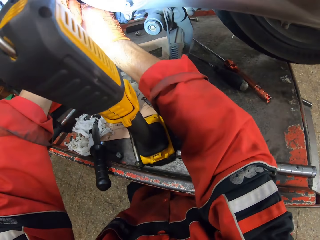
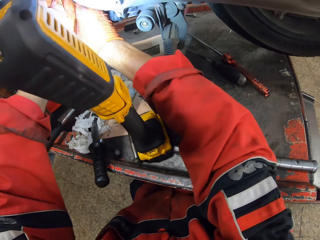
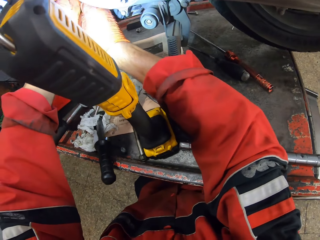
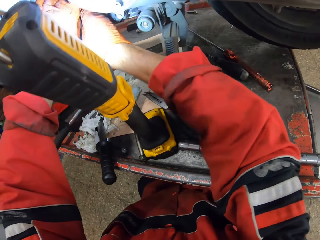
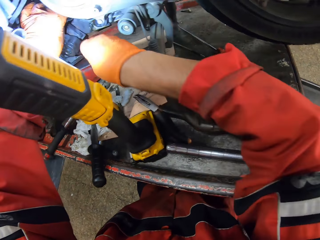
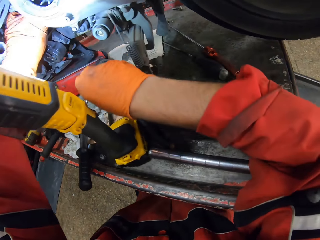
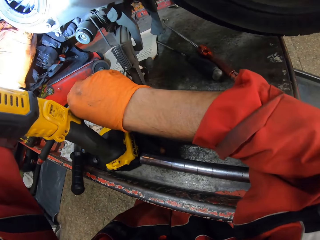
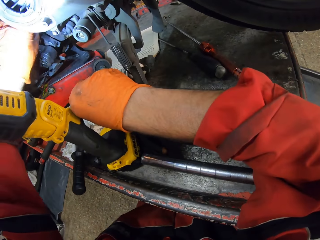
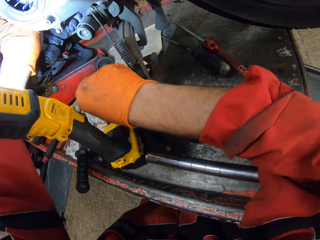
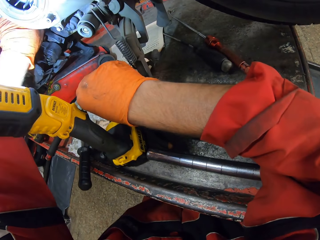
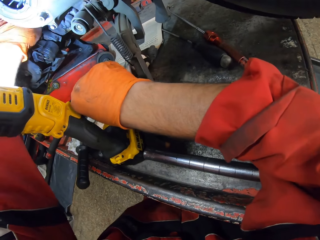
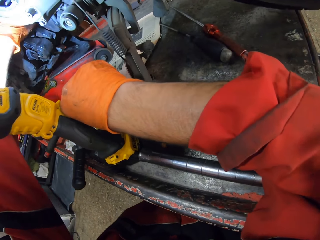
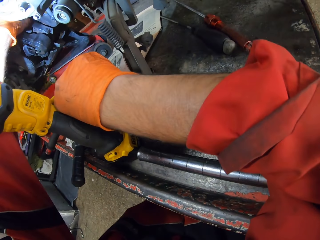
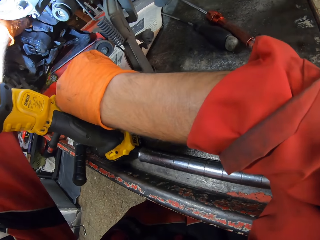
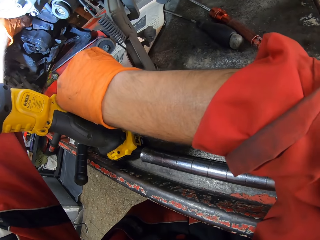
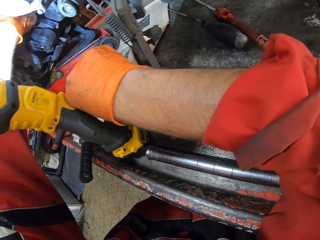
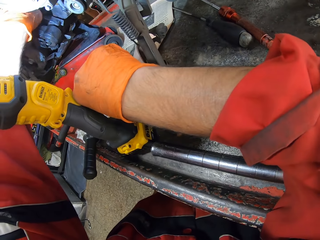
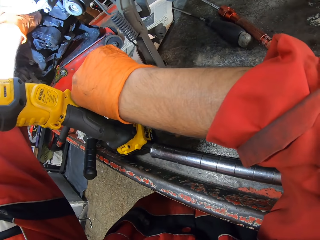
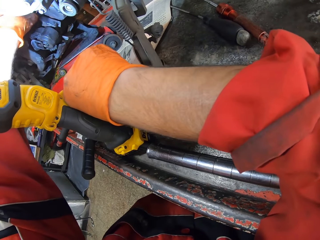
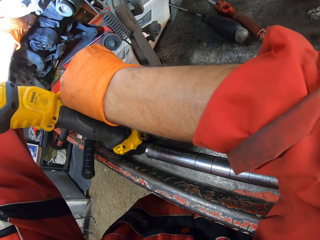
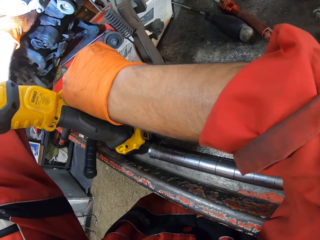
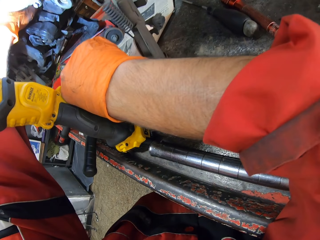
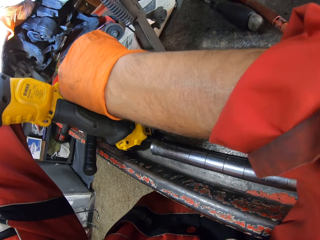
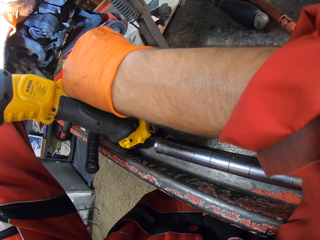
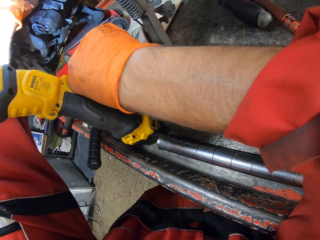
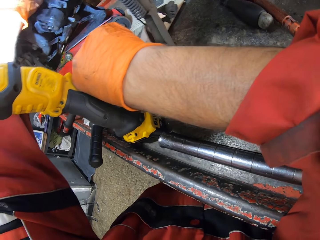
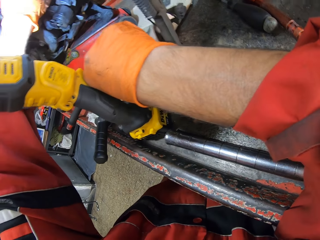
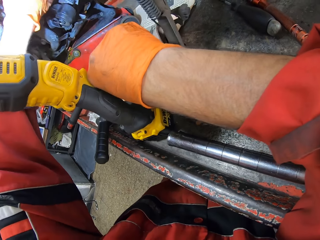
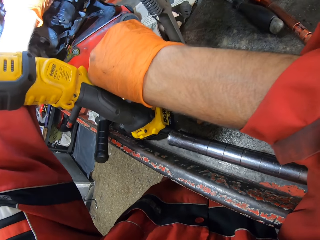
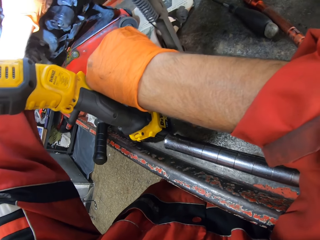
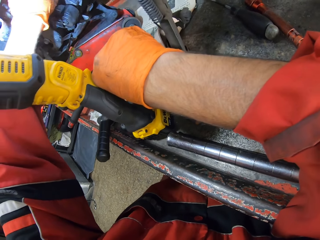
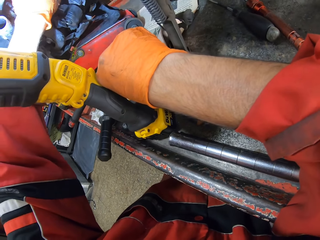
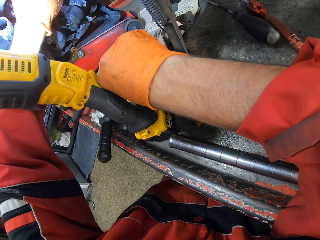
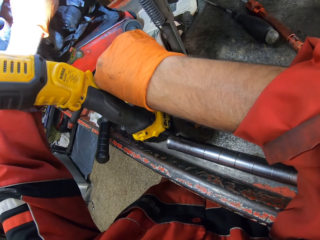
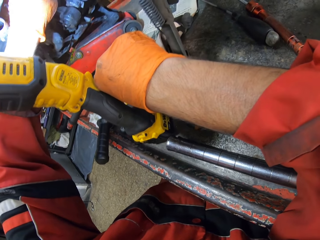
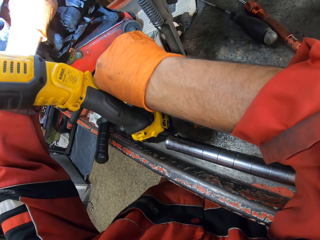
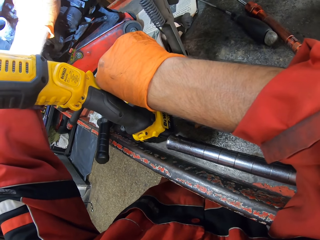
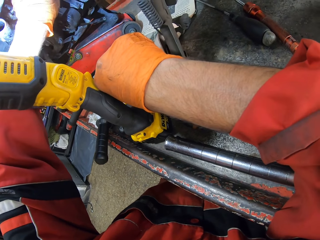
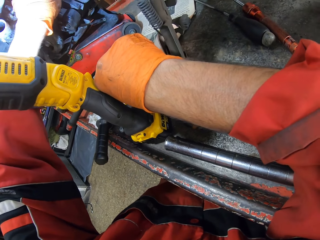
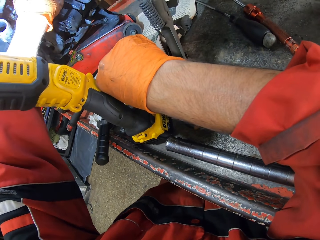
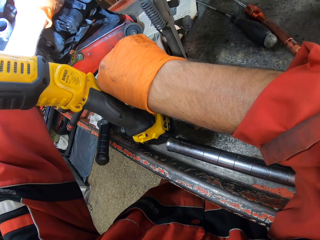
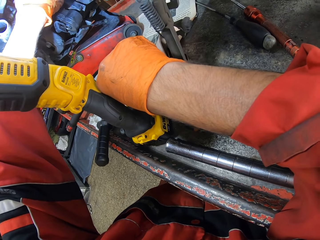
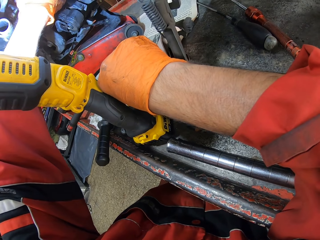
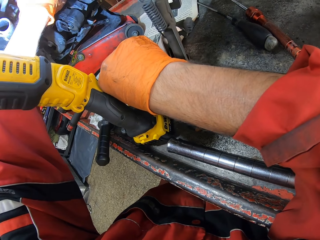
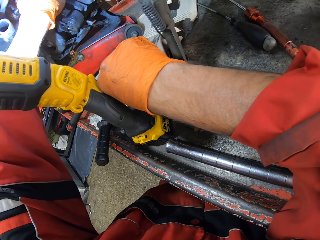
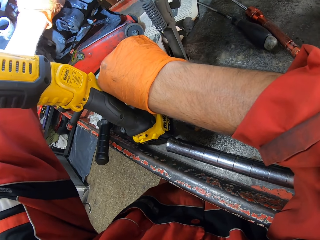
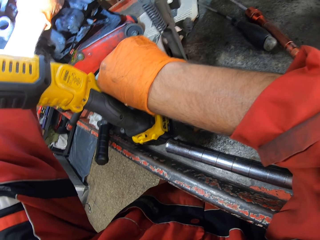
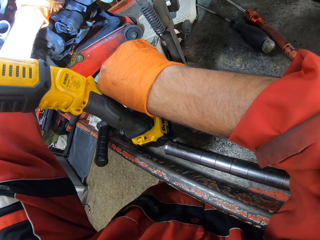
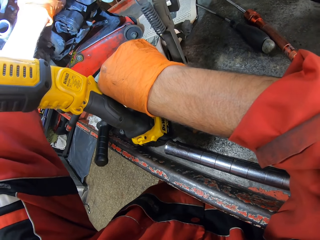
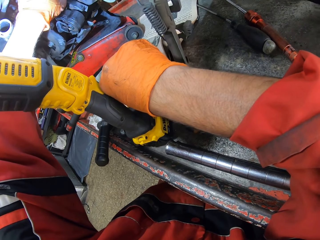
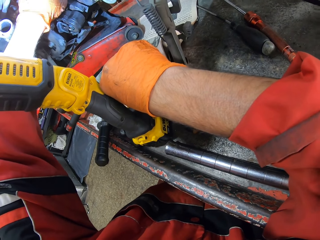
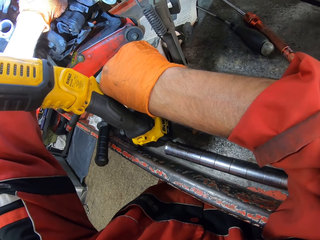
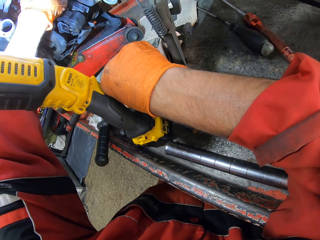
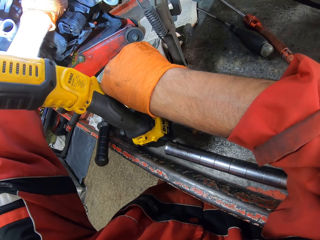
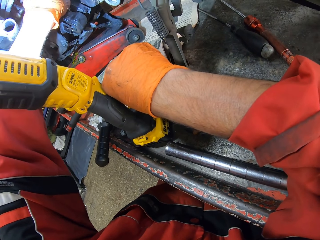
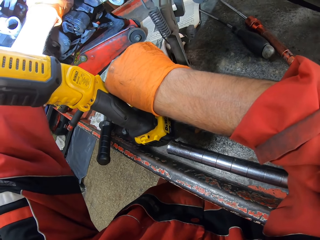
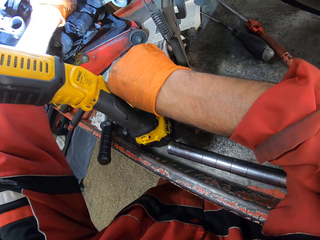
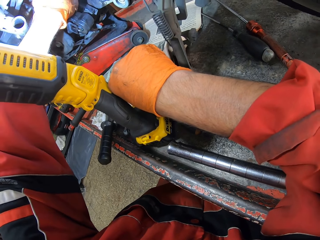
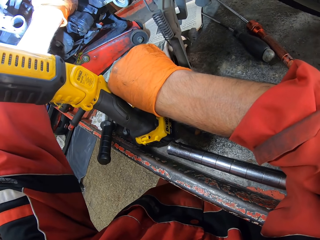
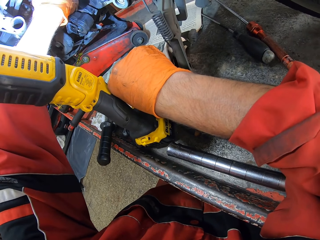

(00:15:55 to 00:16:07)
The camera wearer fixes the screw in the hole in the motorcycle with his left hand.

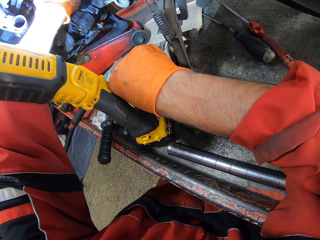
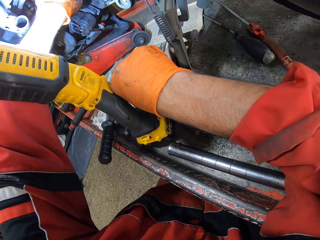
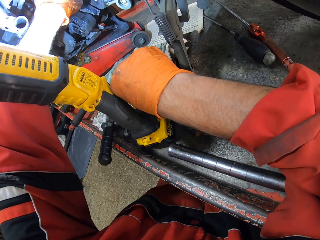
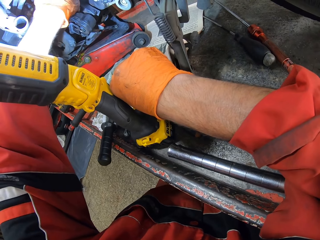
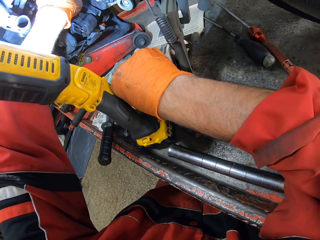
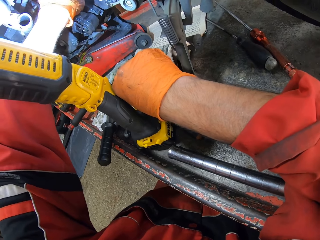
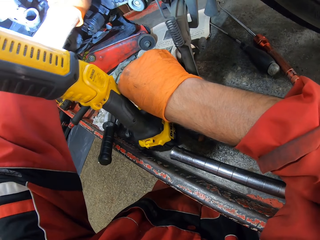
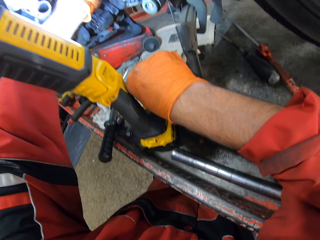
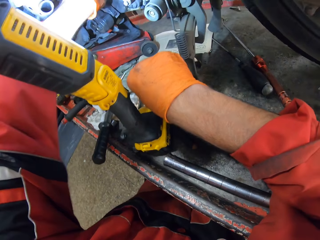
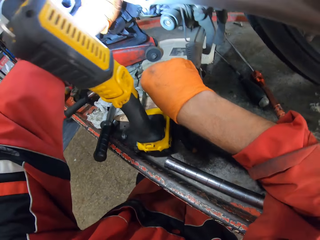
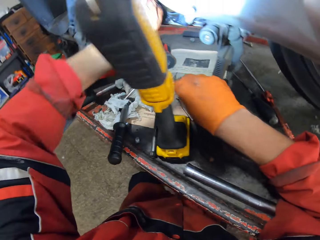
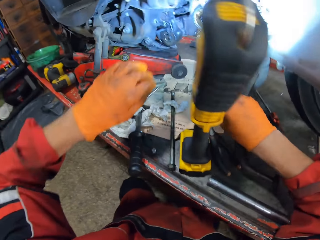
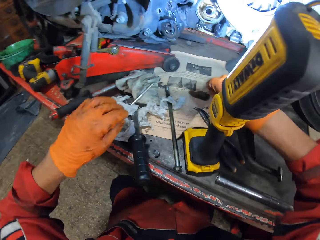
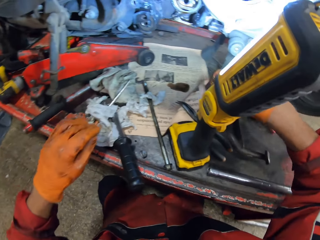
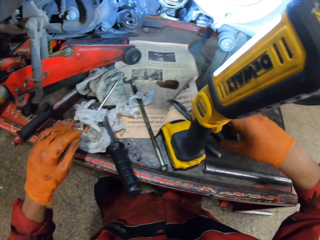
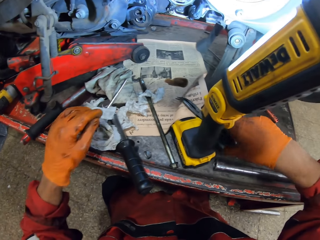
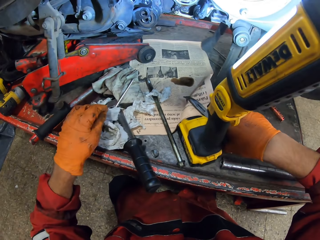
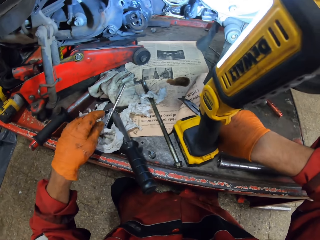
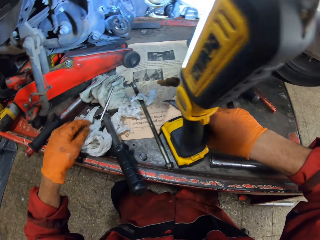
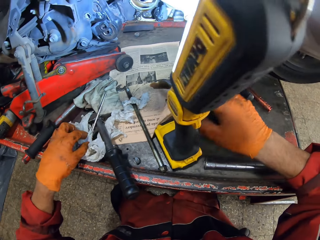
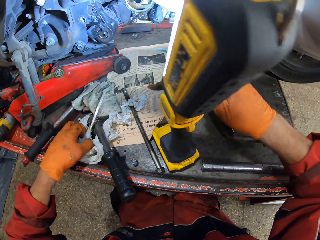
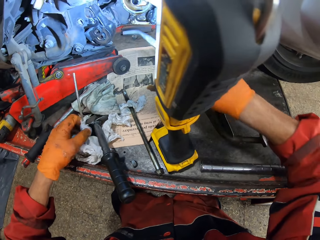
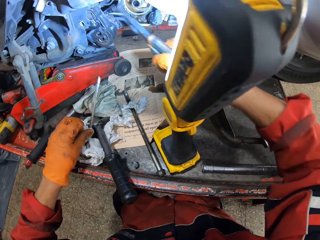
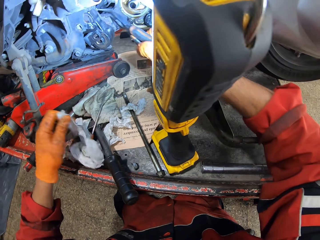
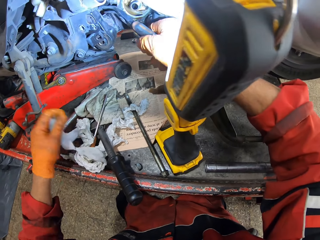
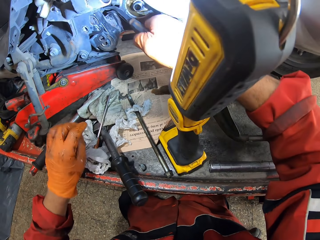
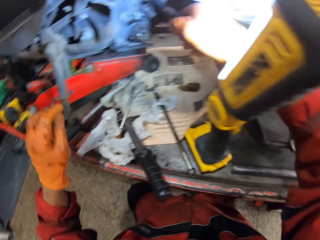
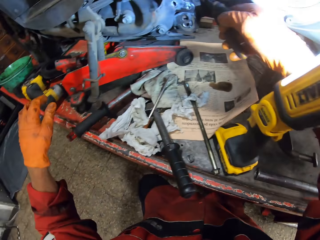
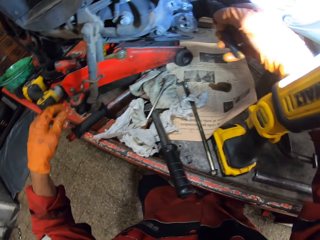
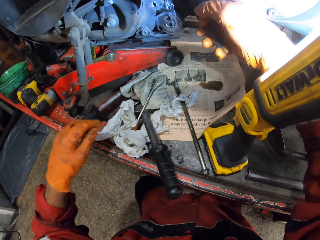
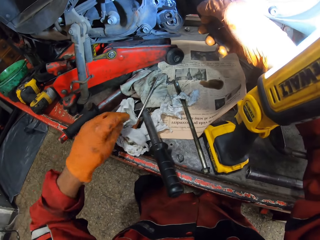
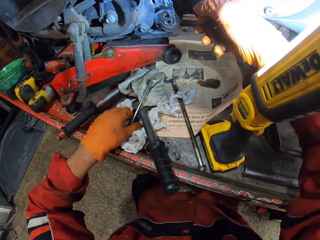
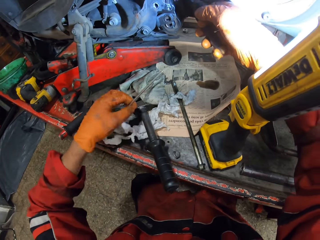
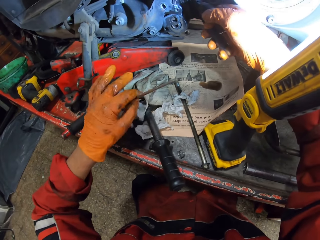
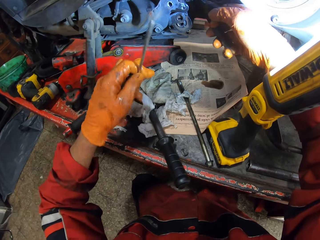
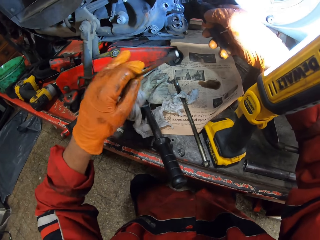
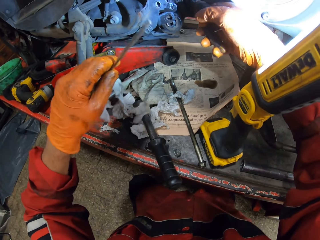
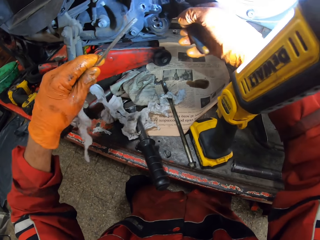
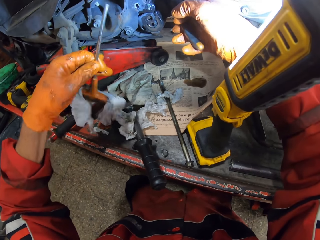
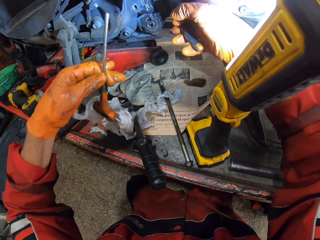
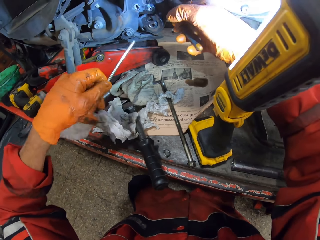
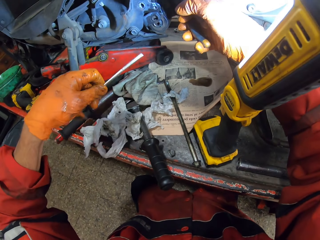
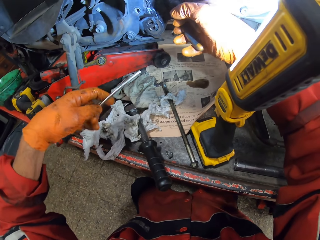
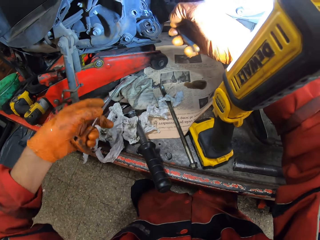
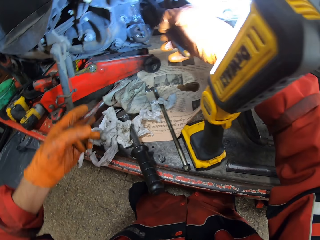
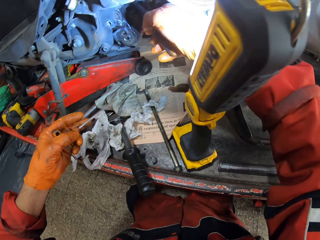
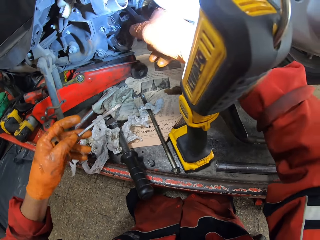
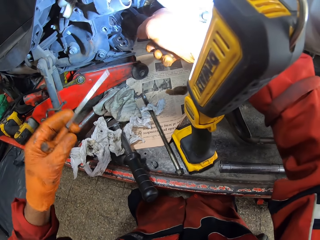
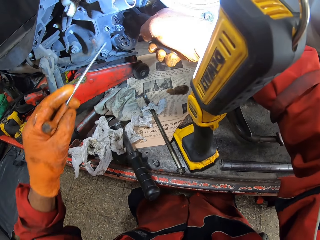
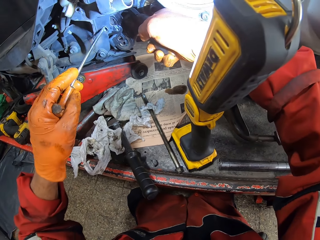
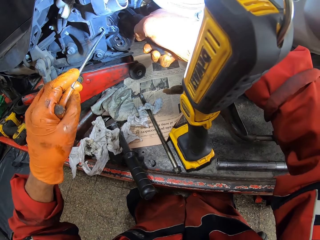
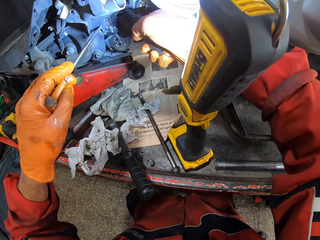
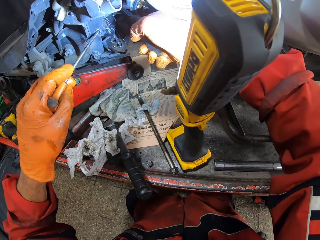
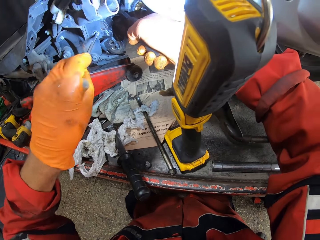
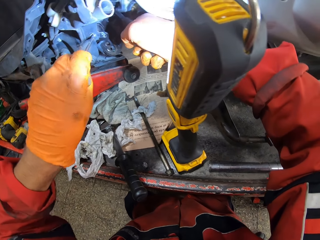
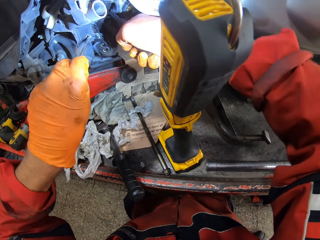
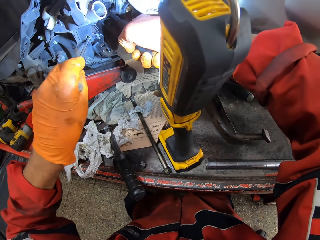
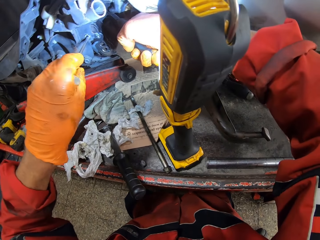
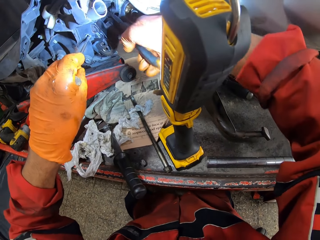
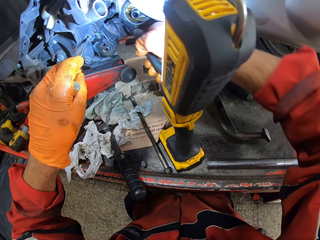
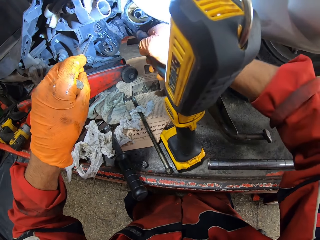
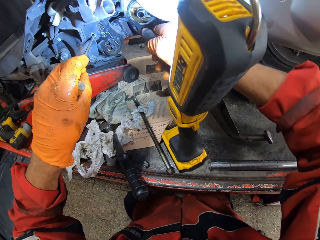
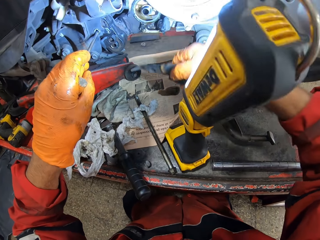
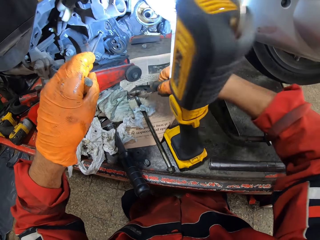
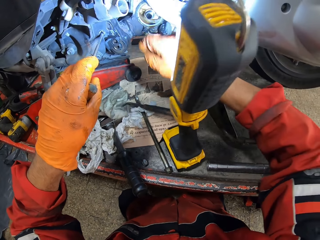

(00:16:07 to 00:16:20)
The camera wearer puts the hand down. He picks up the needle nose pliers on the workbench with his right hand. He holds the pliers. He fixes the bolt with the pliers. He picks up the T wrench or screwdriver from the workbench with his left hand. He holds the screwdriver. He puts the T wrench and needle nose pliers in a hole. He tightens the bolt.
